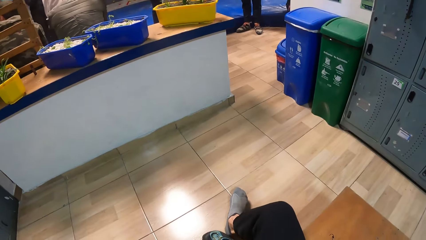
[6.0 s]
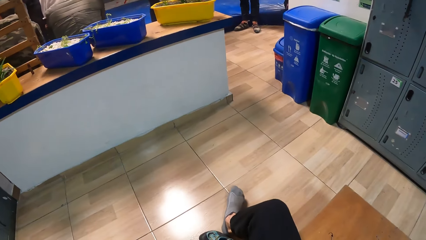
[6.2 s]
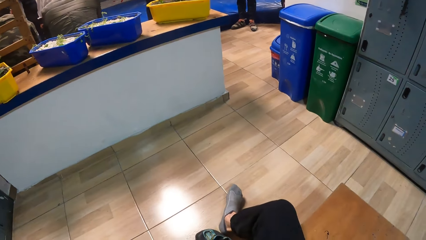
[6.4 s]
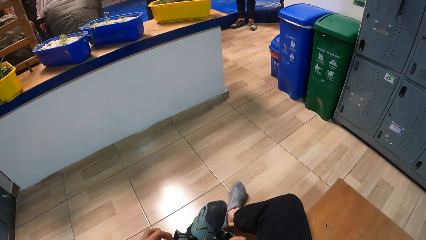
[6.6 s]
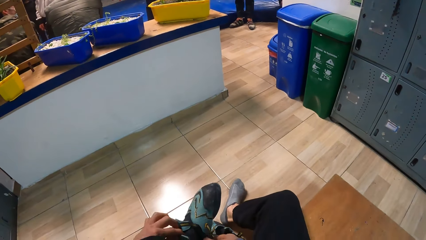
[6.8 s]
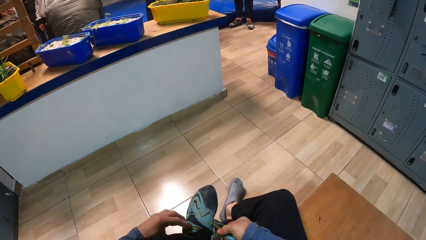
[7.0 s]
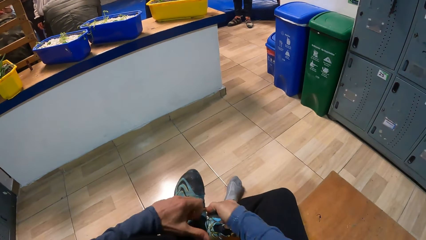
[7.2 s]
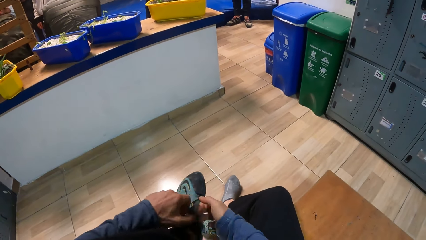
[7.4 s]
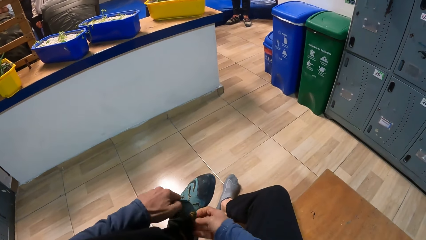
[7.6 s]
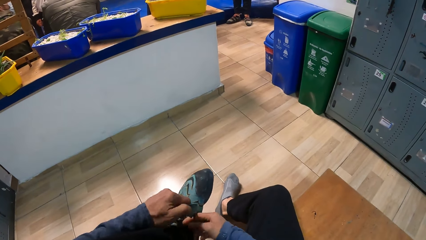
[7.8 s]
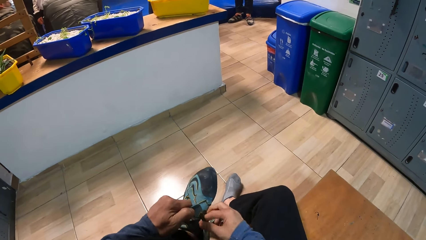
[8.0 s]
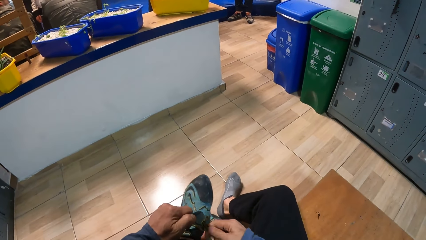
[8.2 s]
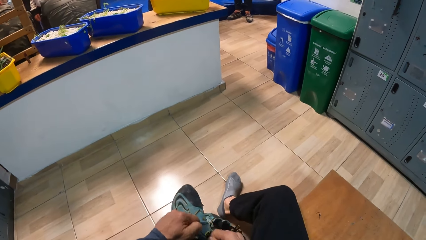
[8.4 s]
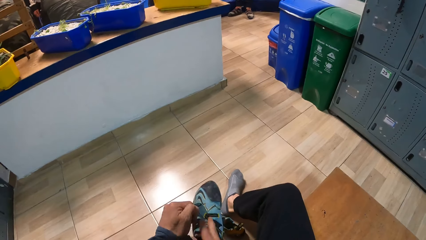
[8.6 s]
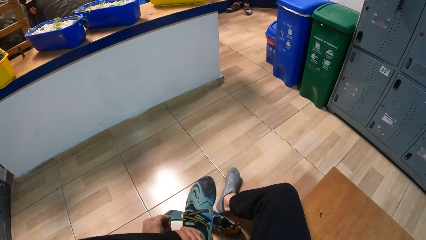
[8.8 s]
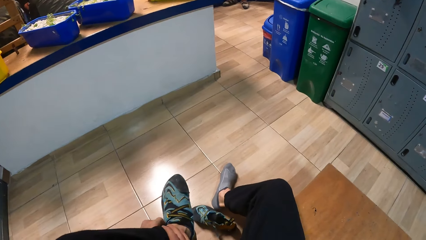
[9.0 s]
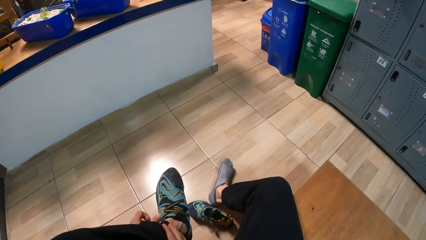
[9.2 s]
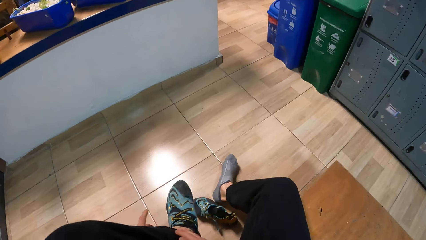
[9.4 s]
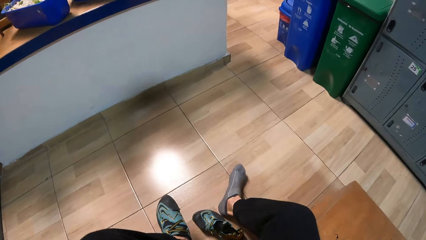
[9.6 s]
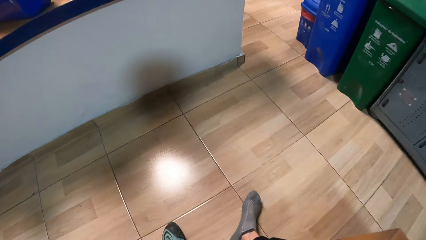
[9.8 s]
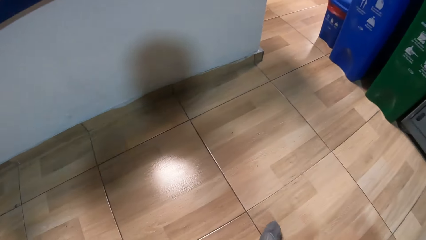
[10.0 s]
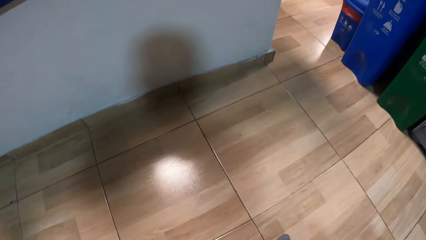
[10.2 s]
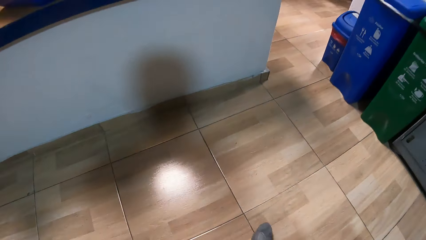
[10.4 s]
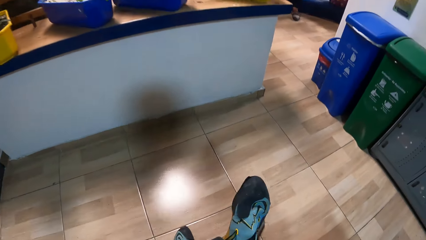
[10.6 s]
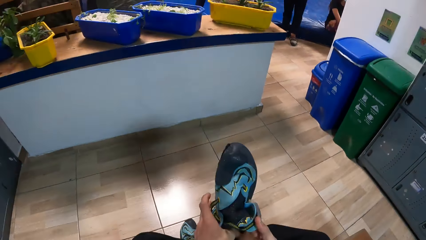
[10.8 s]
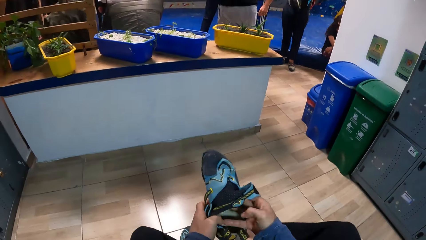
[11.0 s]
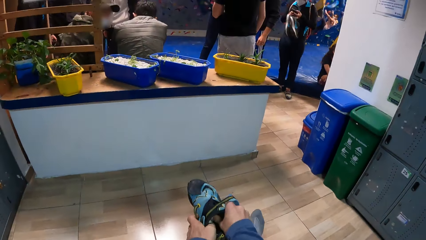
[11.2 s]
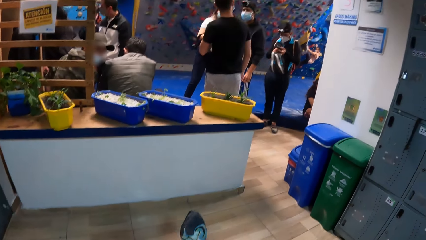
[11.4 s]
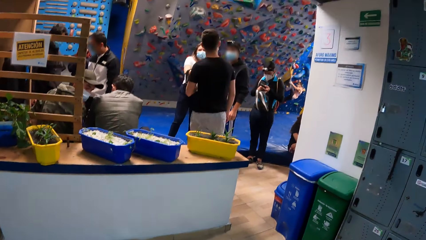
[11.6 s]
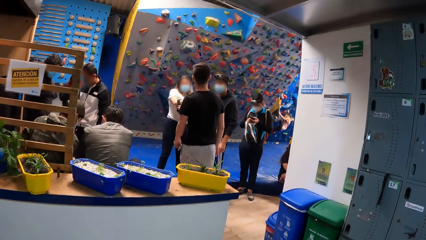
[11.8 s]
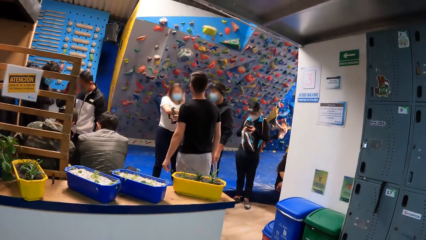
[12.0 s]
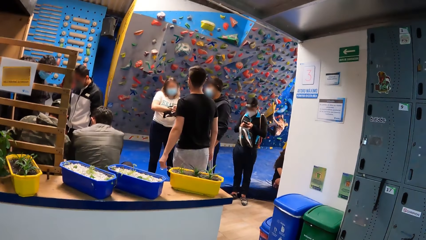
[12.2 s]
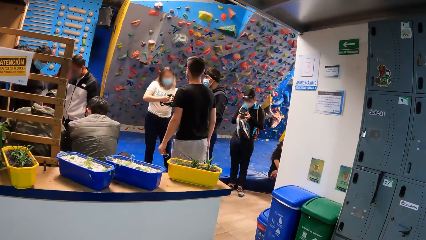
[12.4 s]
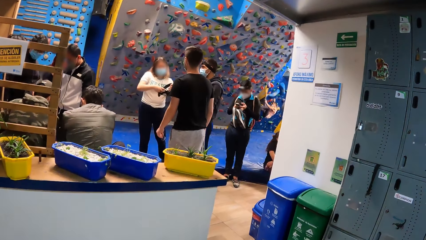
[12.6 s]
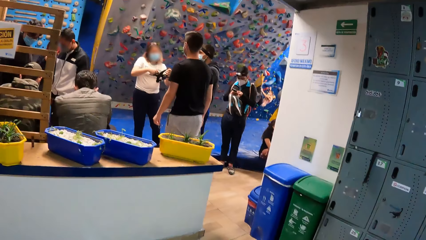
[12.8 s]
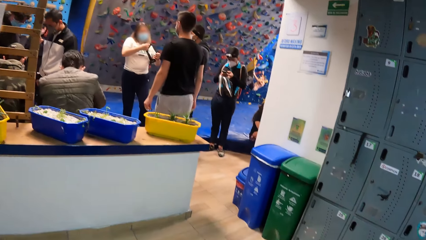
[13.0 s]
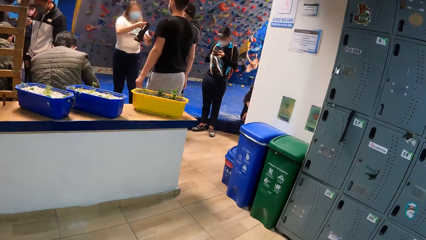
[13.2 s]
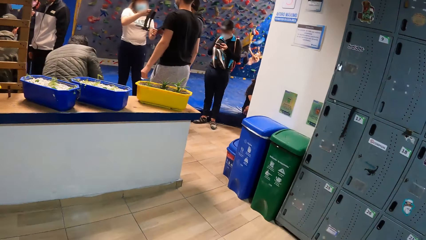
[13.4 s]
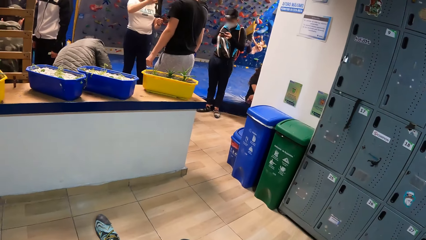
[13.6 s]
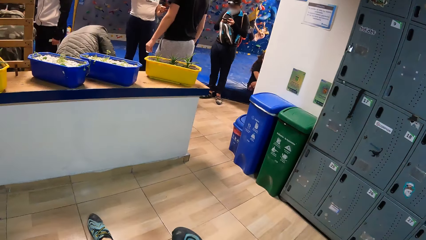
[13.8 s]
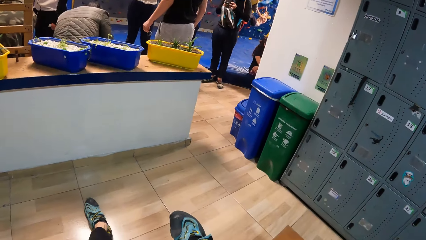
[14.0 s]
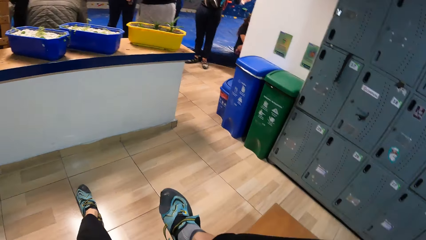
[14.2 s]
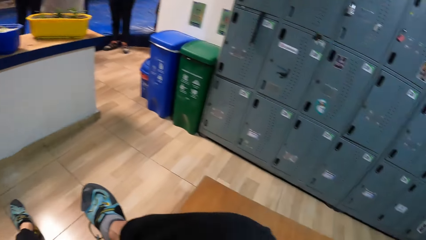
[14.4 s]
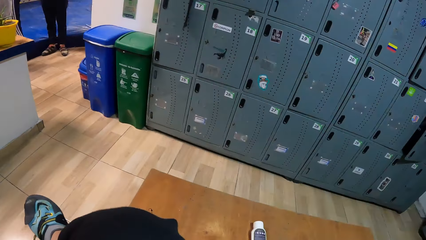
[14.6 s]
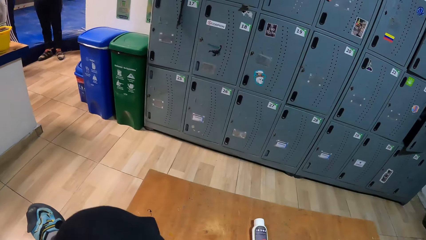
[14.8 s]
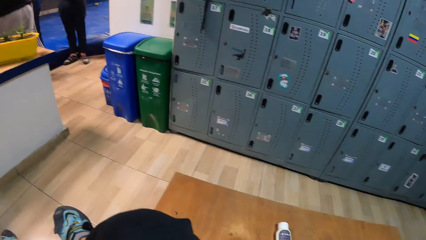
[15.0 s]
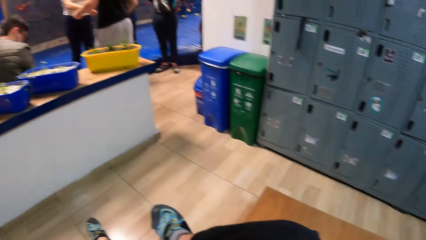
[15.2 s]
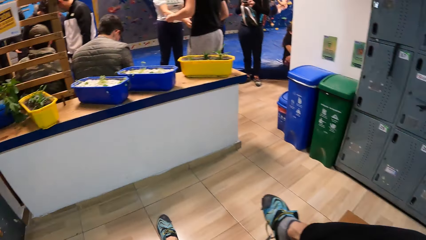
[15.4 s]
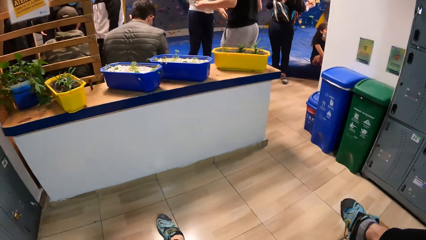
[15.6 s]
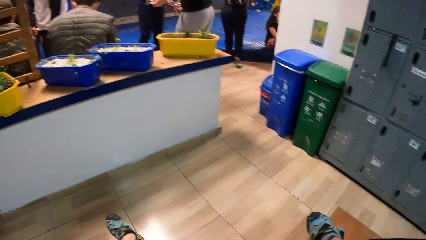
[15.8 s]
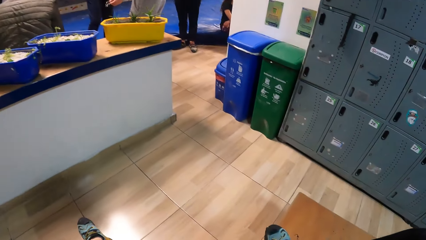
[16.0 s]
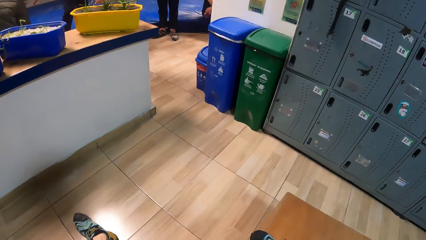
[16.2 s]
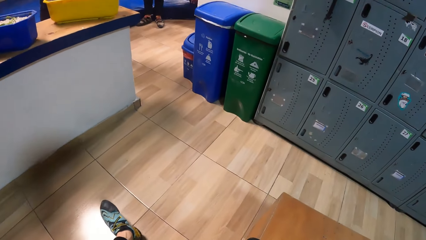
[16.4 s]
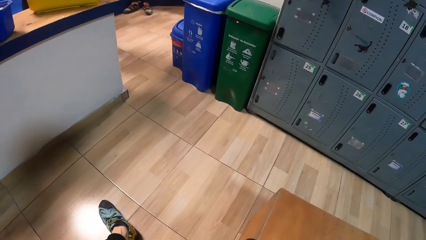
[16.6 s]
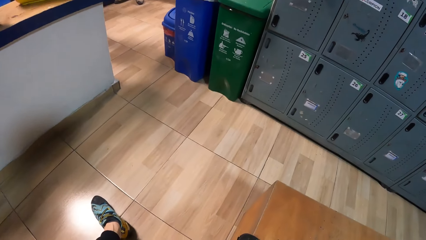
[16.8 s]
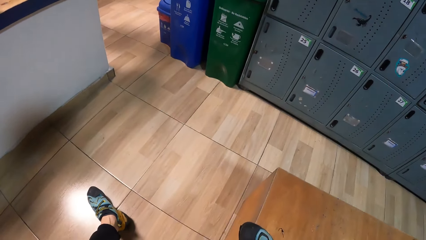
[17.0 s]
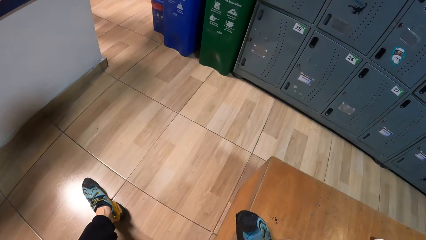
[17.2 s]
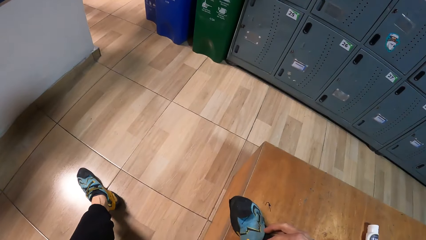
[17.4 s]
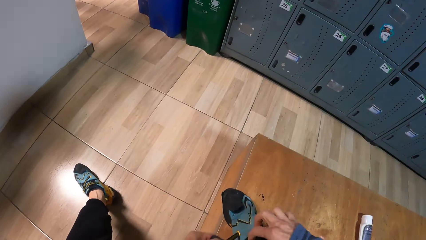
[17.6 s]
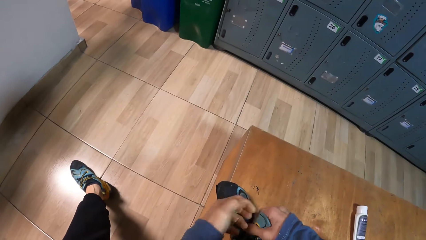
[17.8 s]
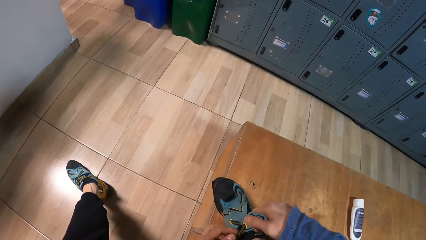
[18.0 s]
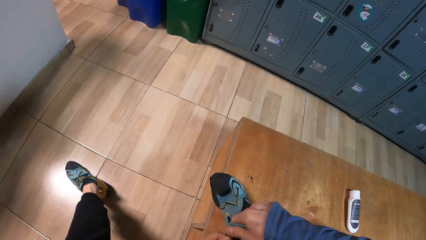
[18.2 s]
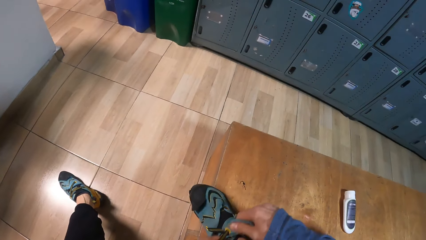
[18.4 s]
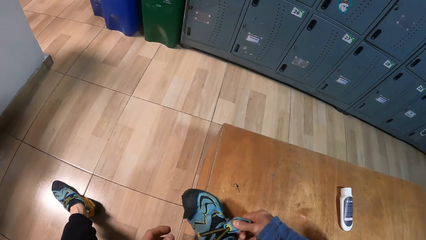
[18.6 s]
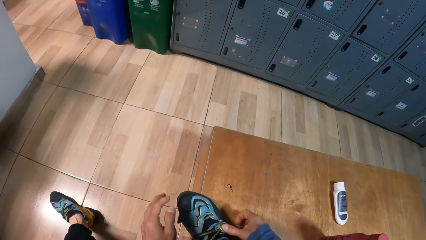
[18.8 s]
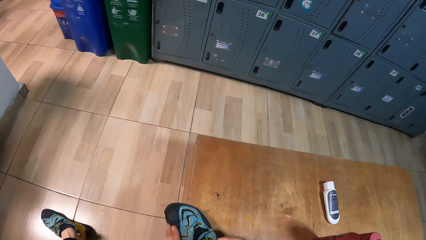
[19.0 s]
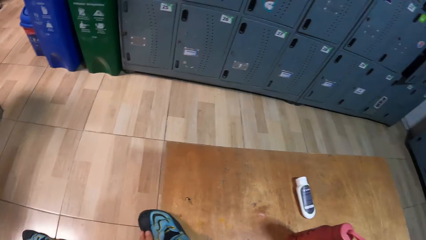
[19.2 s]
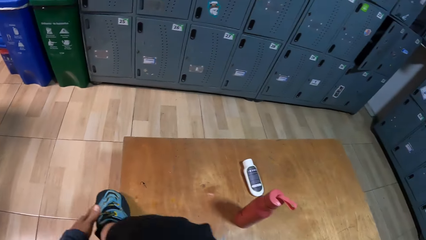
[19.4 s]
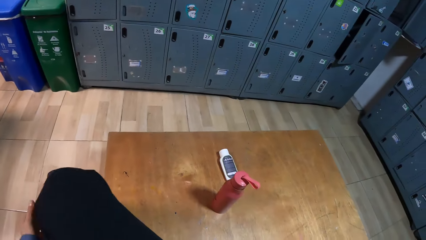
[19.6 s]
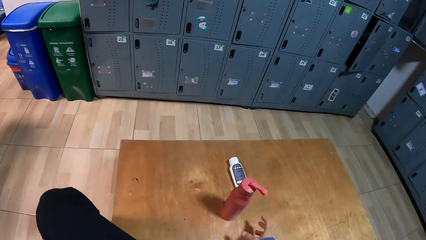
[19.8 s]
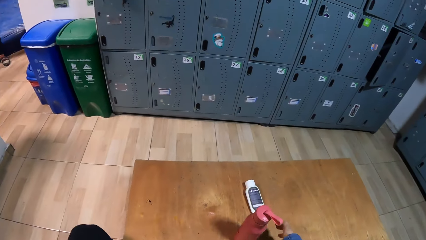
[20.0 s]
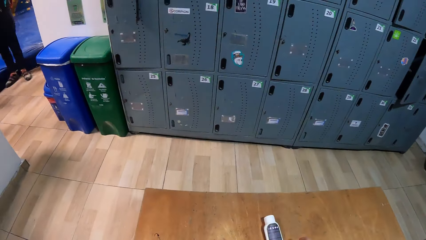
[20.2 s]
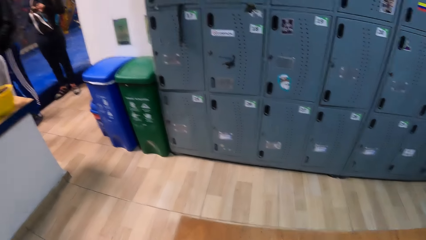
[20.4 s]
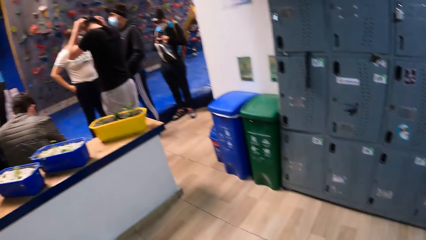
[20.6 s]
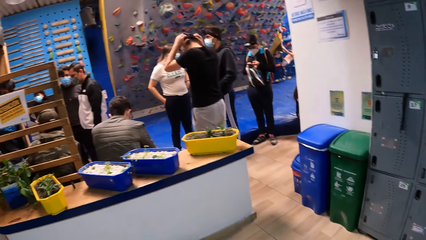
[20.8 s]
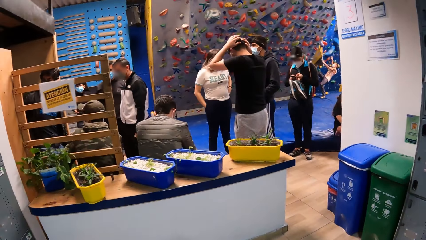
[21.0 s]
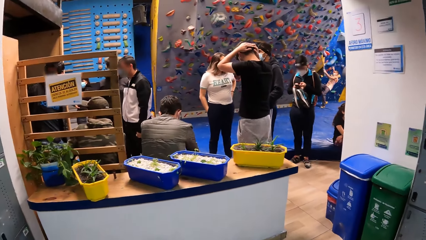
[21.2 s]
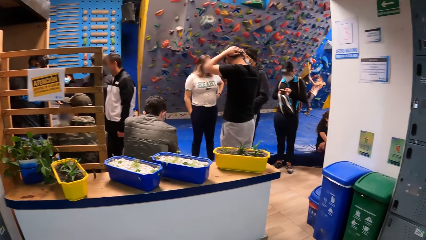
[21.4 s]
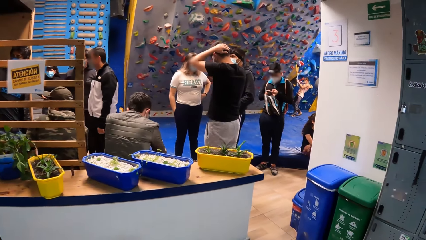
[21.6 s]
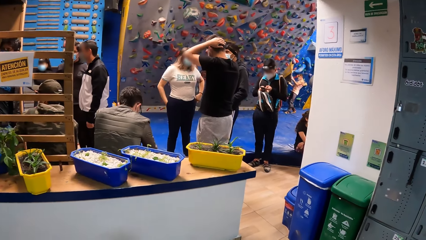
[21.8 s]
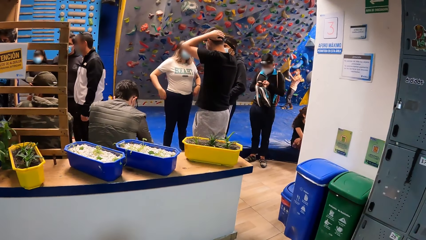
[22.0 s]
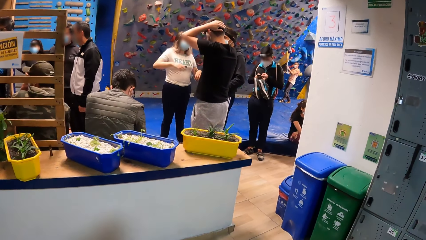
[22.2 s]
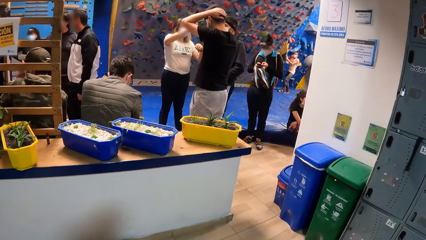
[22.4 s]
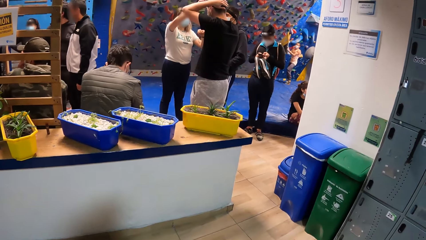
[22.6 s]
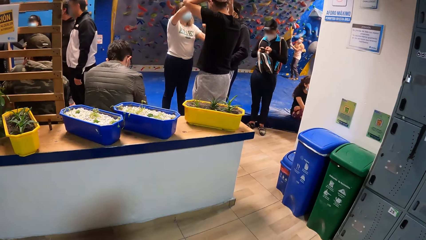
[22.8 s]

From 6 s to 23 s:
The camera wearer laces the left leg of his shoe with his hands. He lowers his left leg. He picks up the right leg of his shoe from the floor with his hands. He wears the right leg of his shoe with his hands. He places his right leg on a wooden table. He laces the right leg of his shoe from the floor with his hands. He picks up a polish from the wooden table with his right hand.
